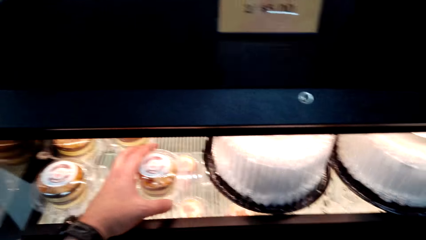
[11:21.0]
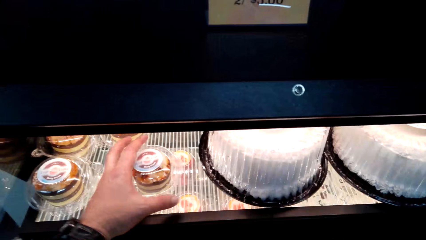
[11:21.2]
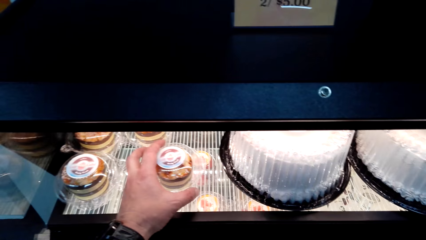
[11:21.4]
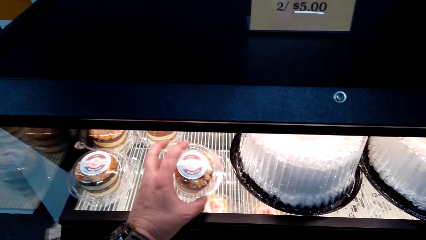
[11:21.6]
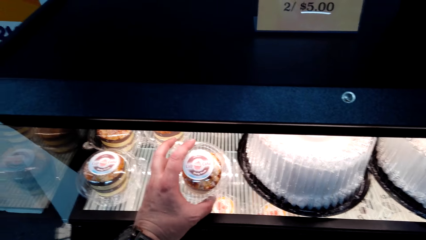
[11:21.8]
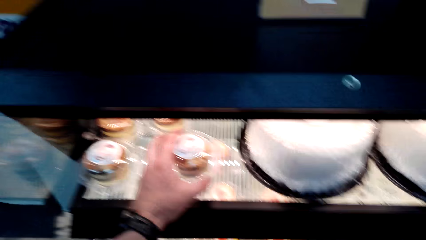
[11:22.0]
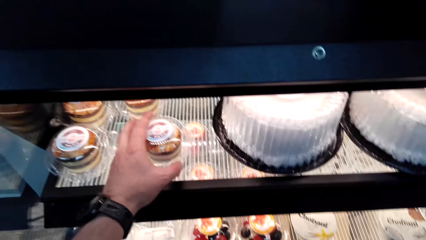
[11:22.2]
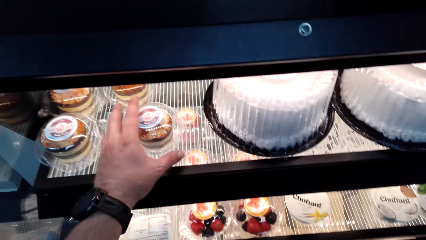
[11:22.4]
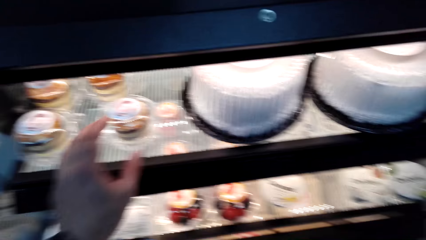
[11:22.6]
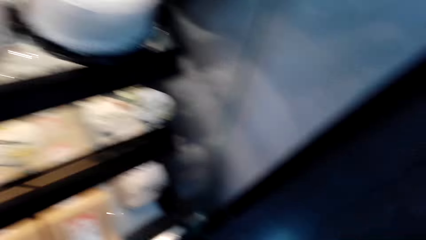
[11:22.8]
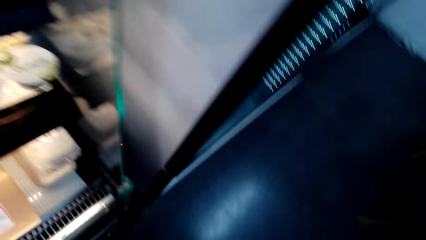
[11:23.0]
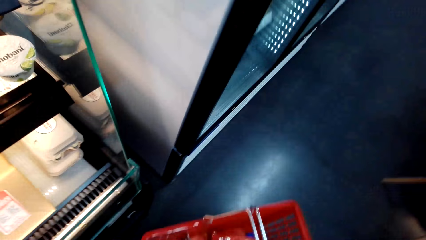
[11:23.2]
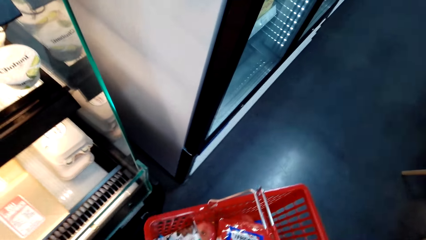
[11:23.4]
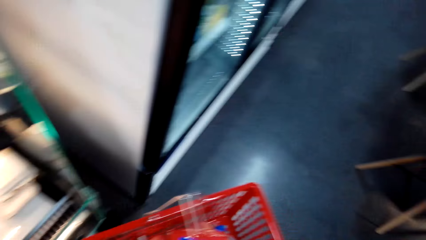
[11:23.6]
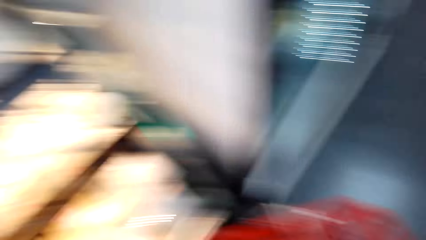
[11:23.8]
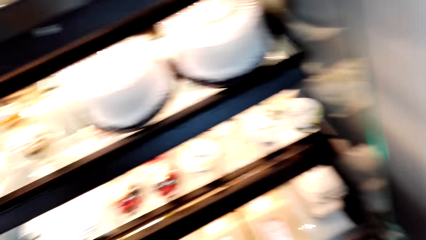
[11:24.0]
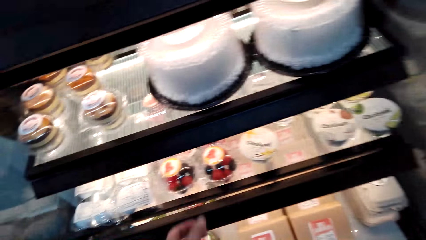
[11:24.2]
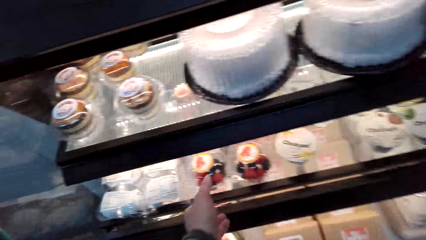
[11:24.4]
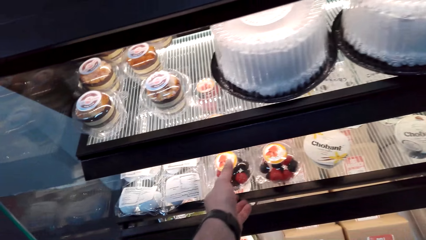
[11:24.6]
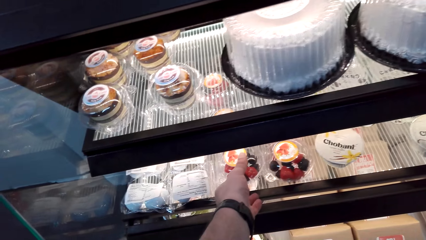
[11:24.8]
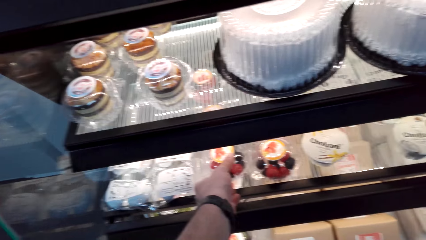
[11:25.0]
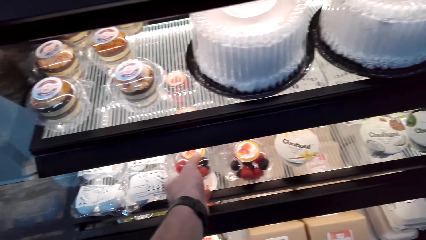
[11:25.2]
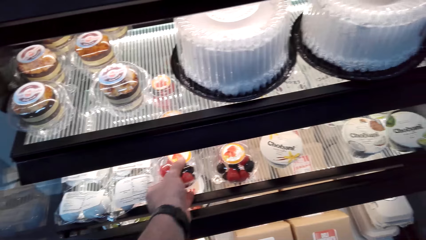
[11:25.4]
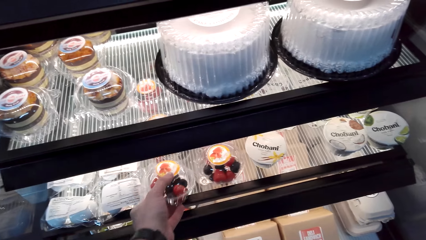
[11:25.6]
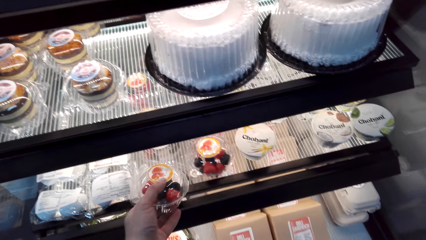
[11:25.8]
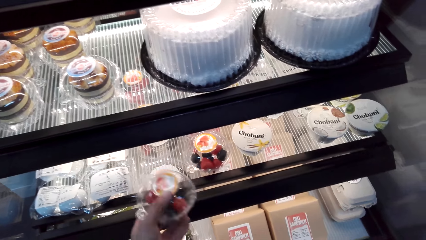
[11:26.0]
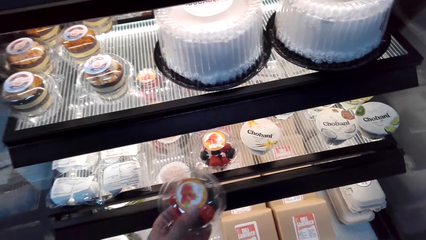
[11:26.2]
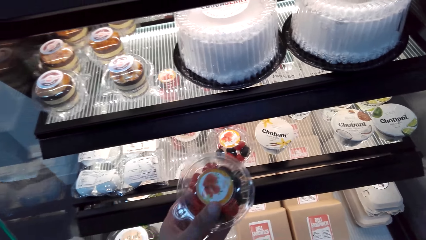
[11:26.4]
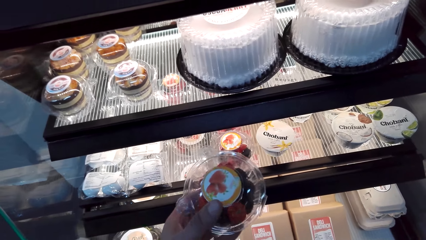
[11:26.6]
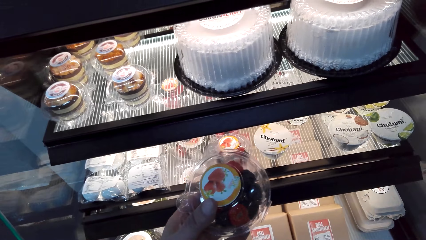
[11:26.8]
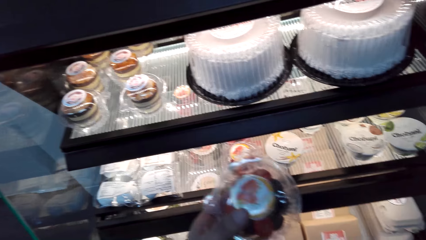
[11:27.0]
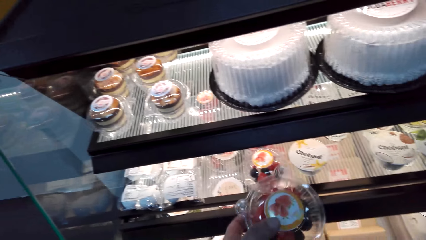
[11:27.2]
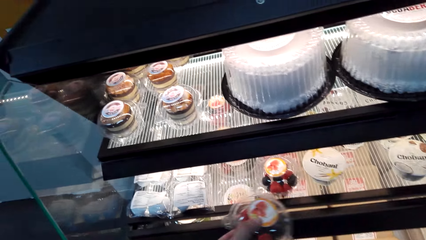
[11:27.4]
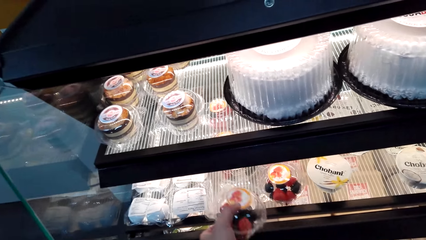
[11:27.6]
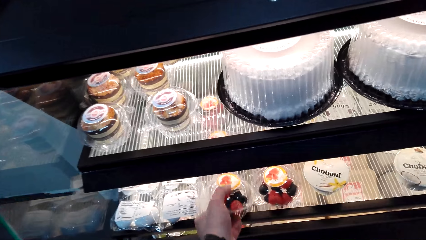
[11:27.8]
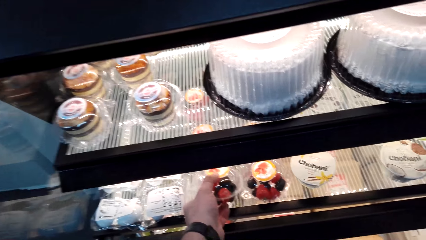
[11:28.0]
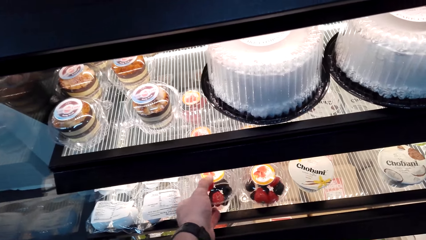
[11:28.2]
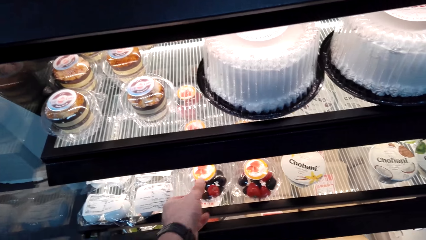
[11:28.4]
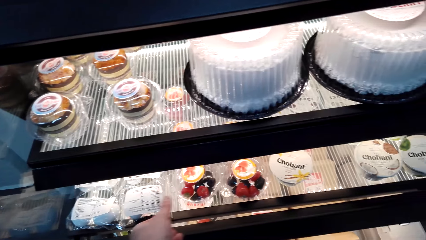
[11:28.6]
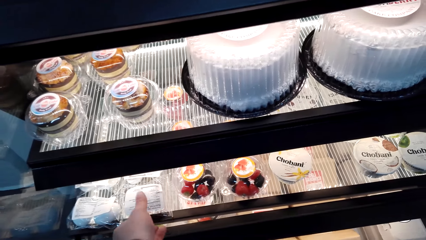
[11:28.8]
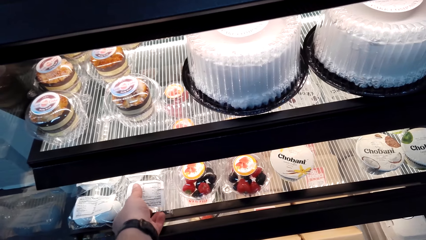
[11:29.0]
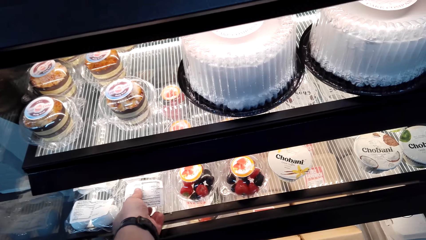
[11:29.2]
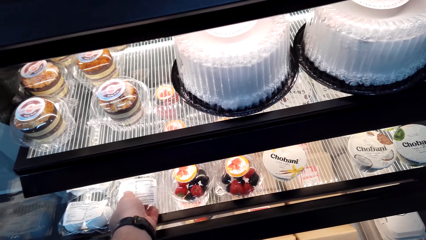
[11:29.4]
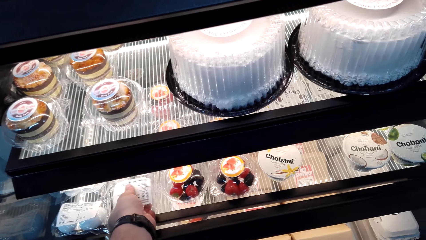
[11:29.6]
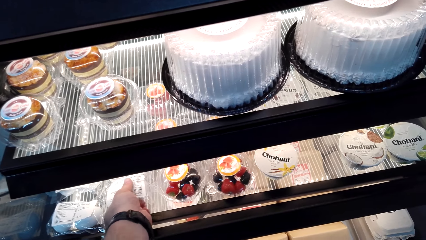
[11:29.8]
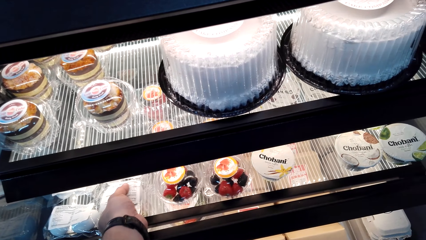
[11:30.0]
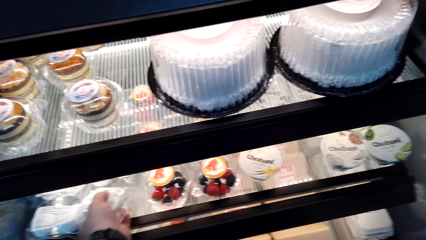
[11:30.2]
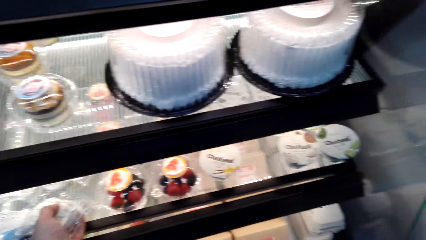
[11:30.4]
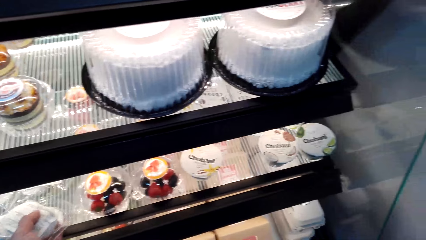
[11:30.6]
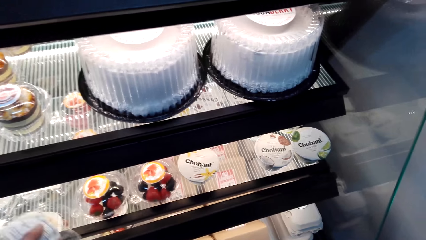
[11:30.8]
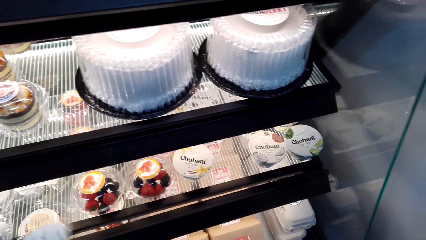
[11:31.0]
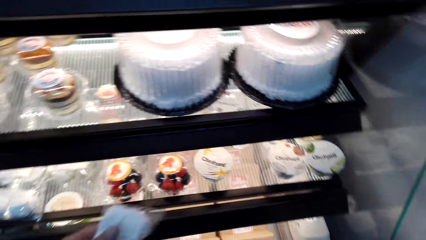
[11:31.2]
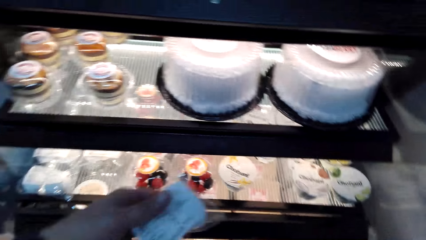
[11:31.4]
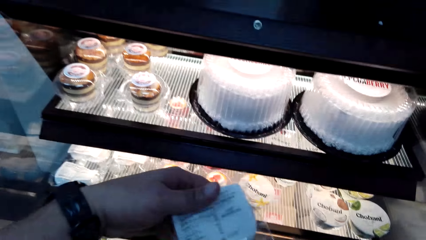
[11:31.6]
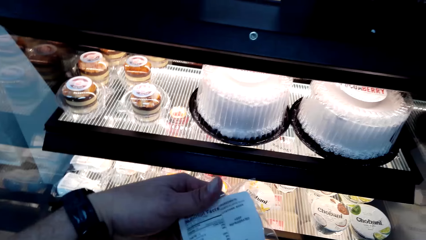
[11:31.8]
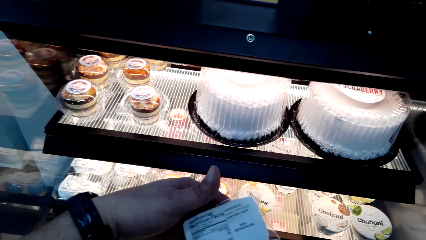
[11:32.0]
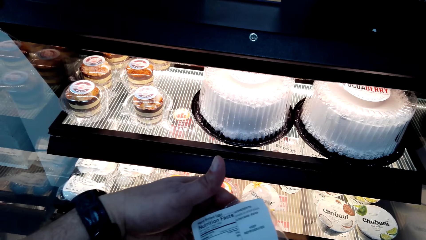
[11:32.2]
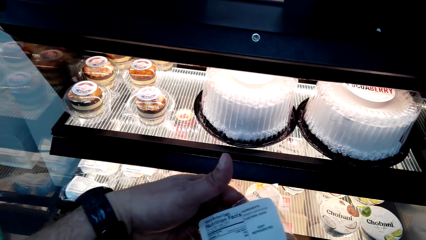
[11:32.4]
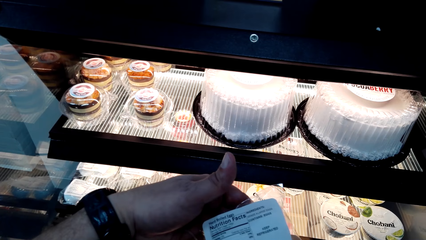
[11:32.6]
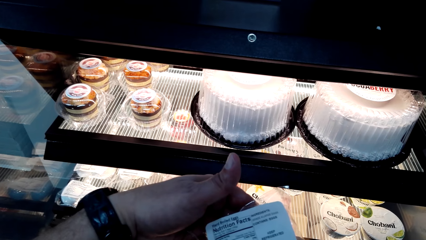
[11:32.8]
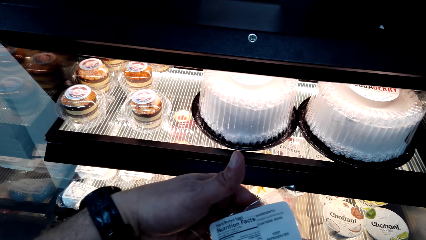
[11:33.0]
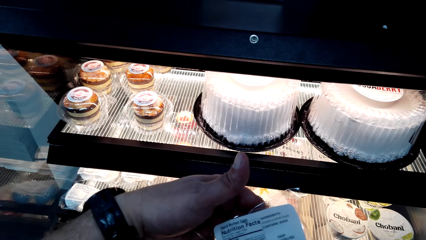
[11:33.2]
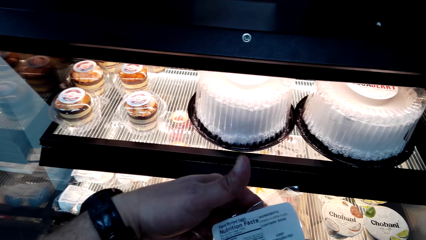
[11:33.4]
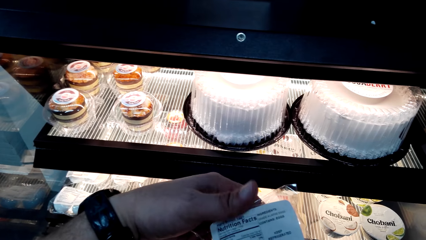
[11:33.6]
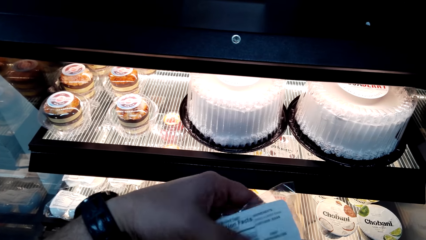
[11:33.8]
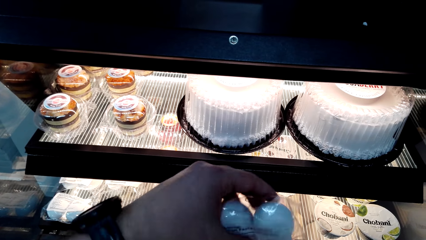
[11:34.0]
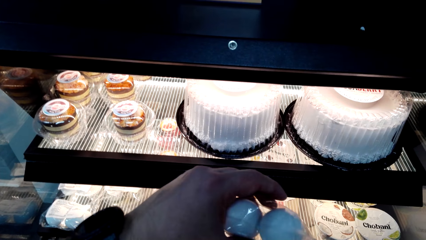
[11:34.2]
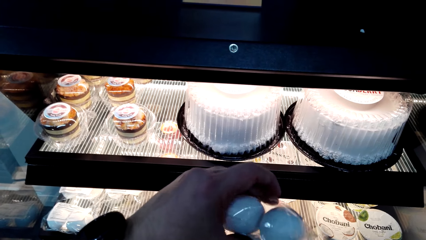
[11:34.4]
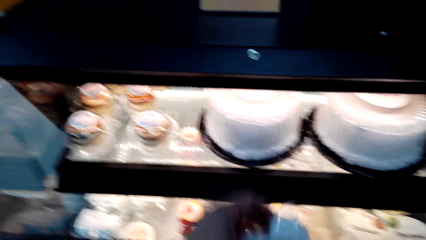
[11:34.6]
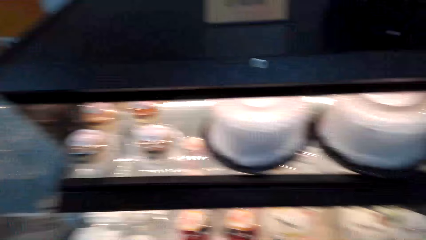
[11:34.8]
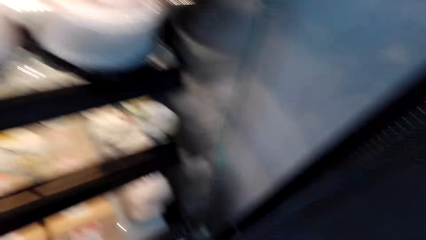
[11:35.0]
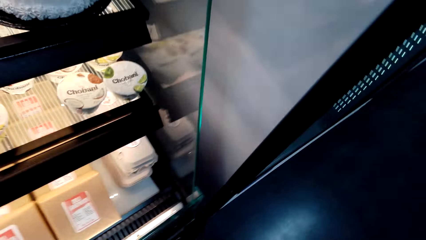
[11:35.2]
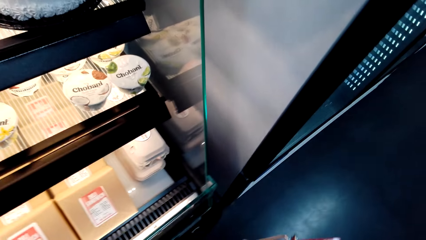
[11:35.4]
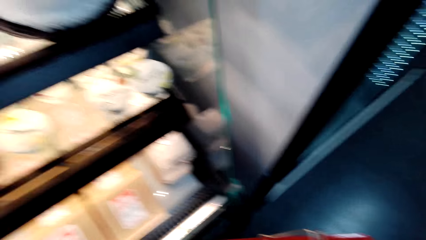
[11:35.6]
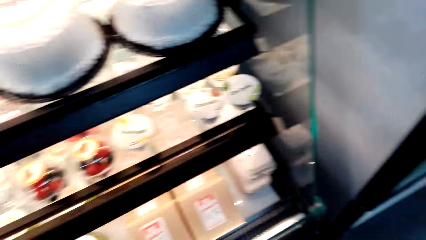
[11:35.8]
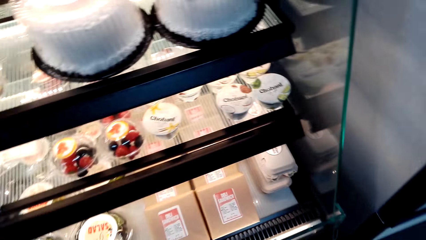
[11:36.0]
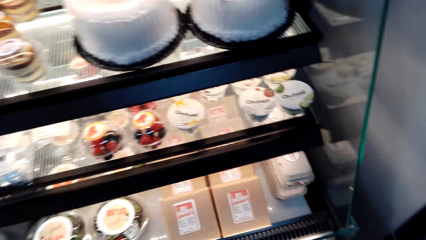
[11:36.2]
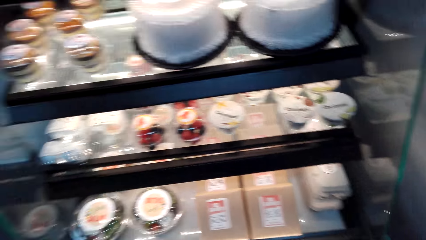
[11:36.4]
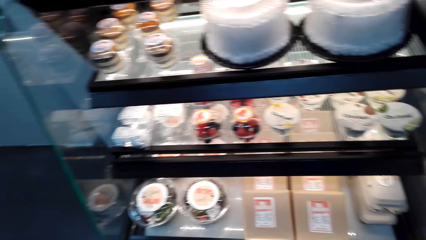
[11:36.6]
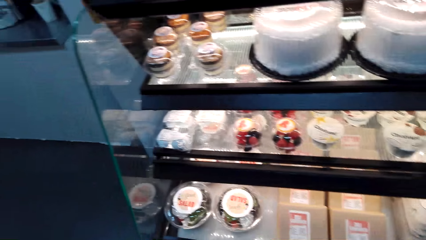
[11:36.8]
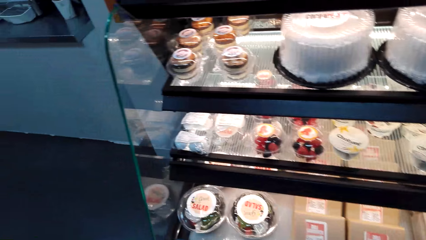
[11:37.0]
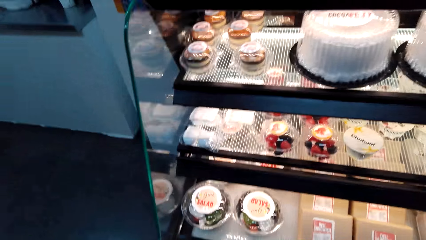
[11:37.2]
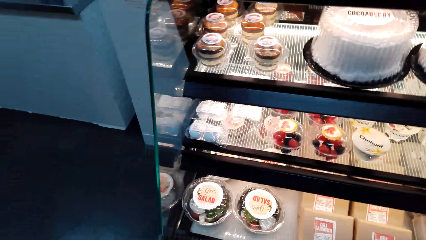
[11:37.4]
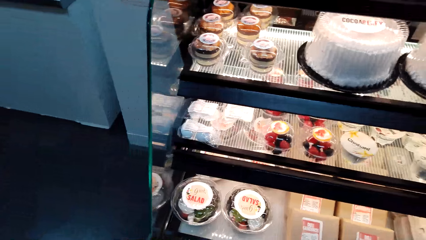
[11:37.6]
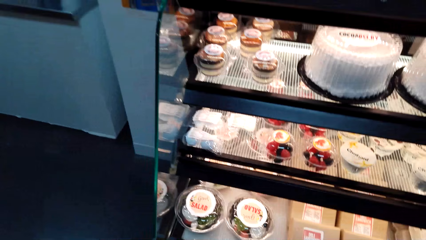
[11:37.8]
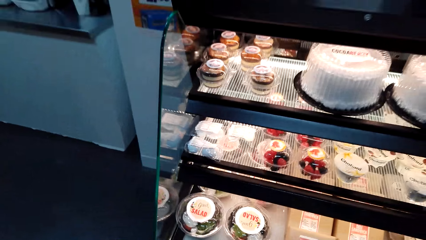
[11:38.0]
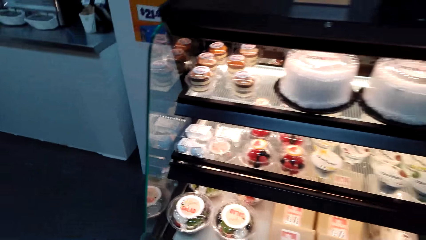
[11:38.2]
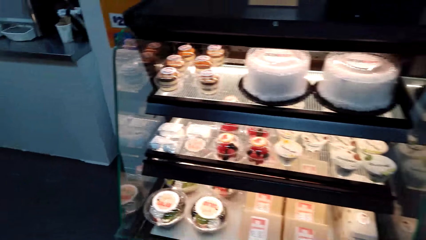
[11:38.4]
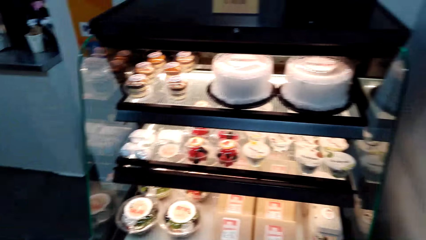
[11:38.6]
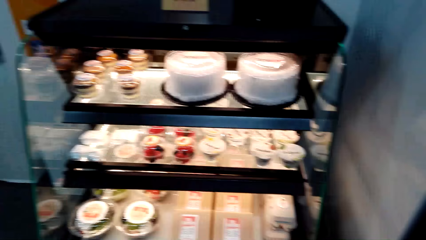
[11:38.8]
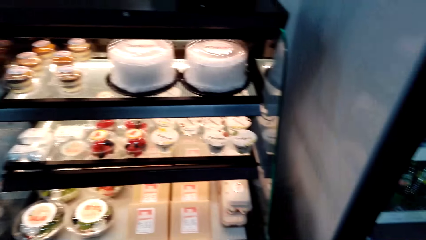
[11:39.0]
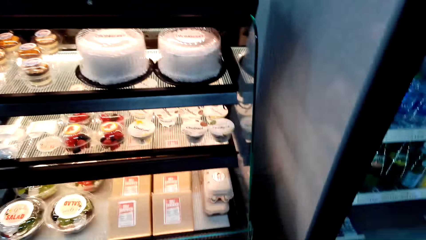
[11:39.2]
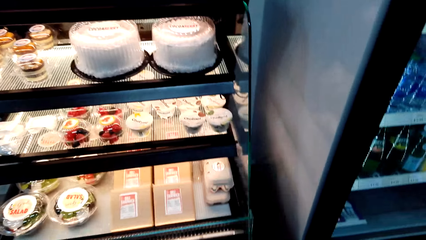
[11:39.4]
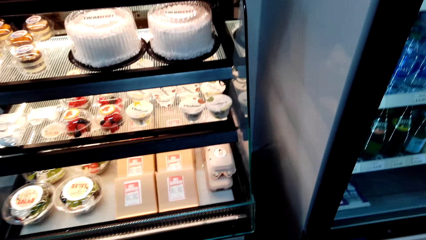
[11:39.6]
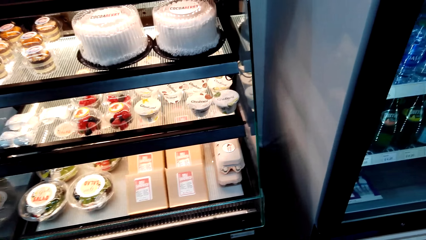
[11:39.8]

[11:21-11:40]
The camera wearer places the queen cake in the cake shade. They pick up the queen cake. They pick up a container with something. They place the container with something on the shelf. They place the queen cake in the cake shade. They pick up the queen cake. They remove some eggs from the shelf. They lift the queen cake. They place the queen cake in the shade. They put the eggs in the basket.
